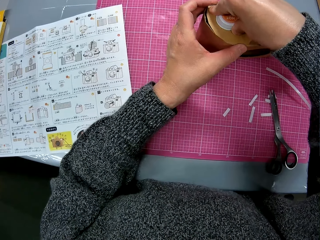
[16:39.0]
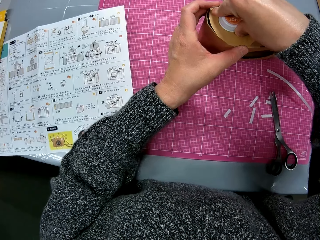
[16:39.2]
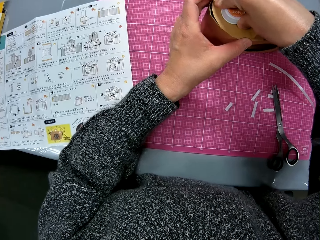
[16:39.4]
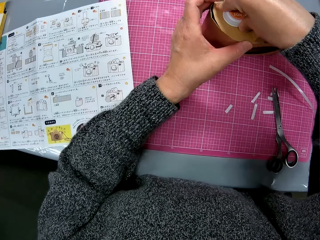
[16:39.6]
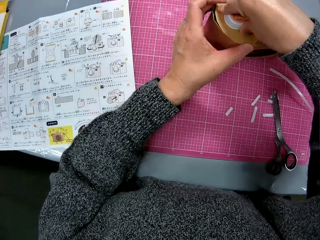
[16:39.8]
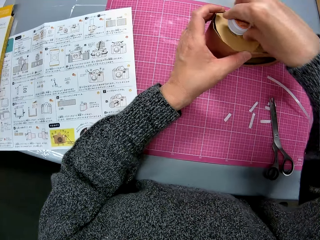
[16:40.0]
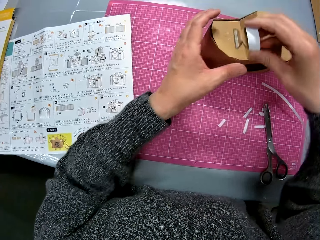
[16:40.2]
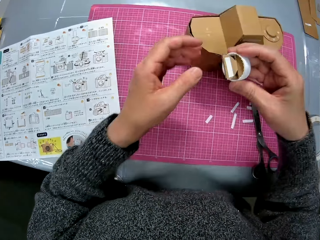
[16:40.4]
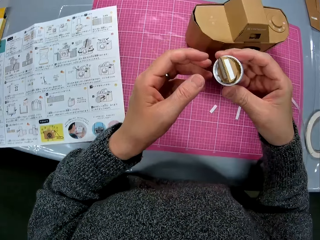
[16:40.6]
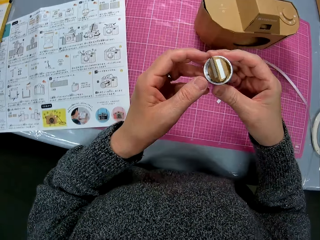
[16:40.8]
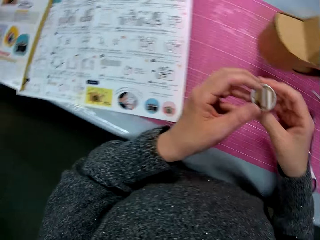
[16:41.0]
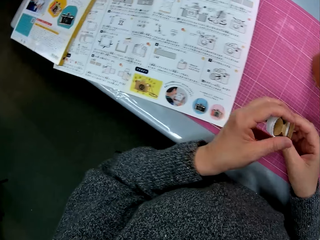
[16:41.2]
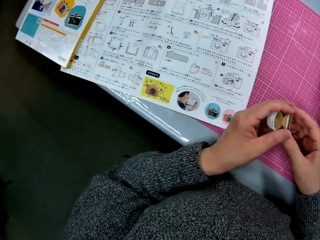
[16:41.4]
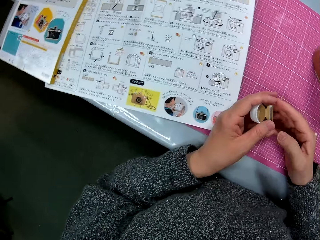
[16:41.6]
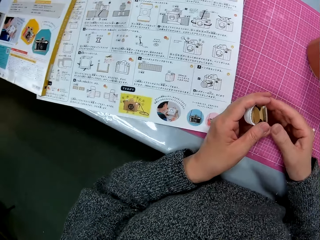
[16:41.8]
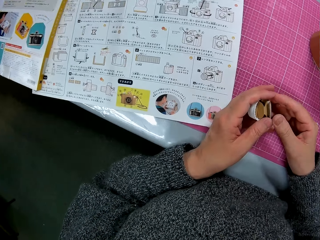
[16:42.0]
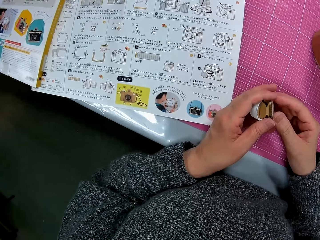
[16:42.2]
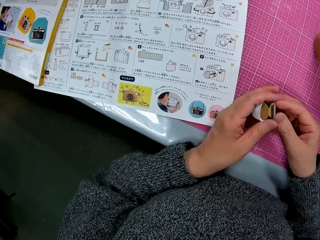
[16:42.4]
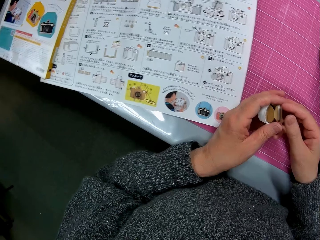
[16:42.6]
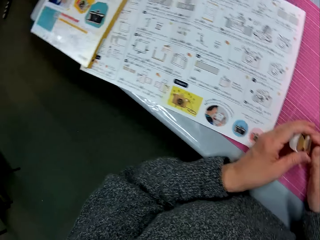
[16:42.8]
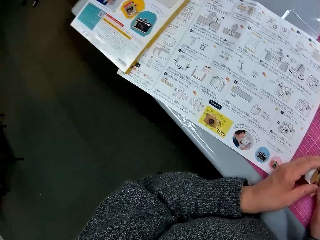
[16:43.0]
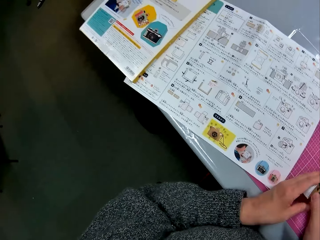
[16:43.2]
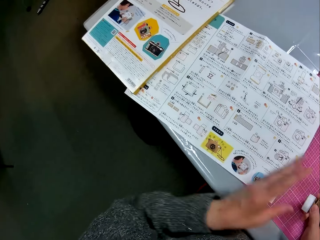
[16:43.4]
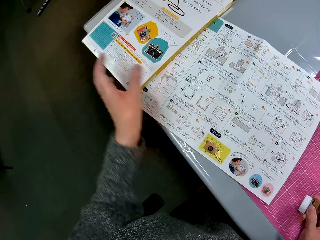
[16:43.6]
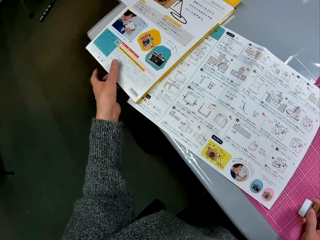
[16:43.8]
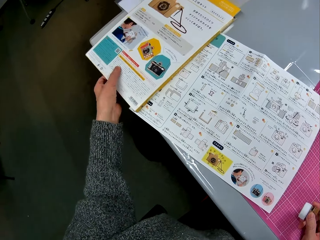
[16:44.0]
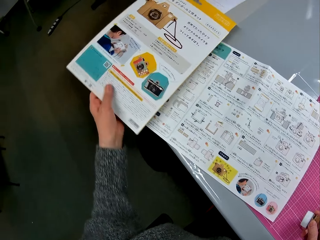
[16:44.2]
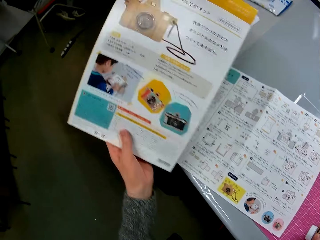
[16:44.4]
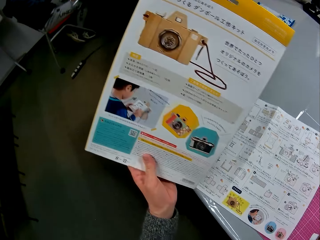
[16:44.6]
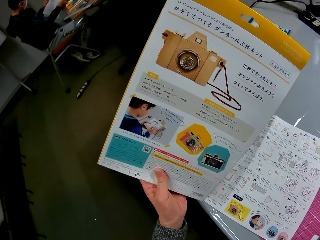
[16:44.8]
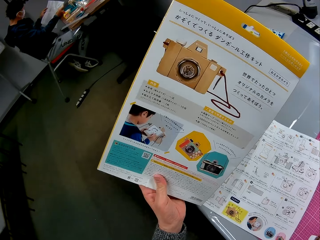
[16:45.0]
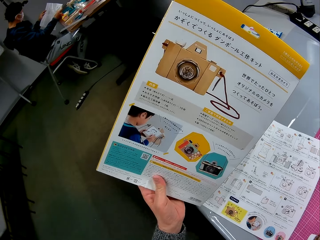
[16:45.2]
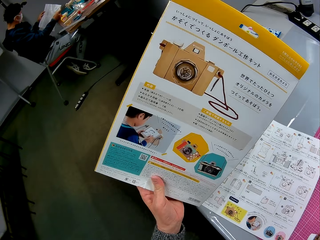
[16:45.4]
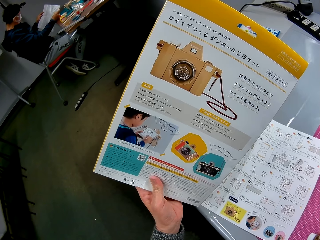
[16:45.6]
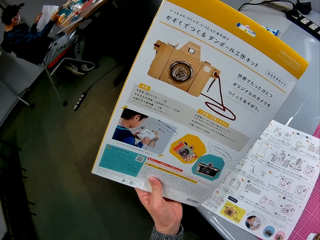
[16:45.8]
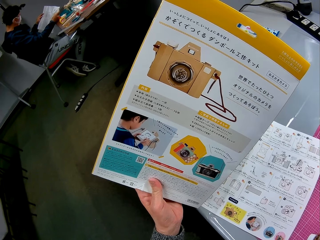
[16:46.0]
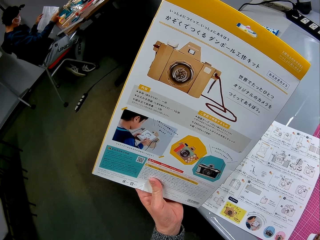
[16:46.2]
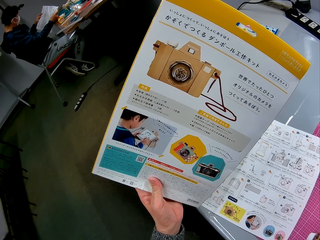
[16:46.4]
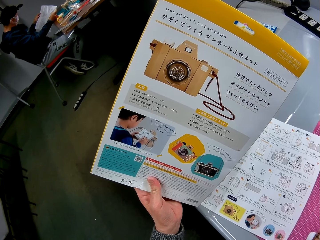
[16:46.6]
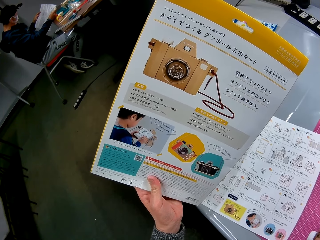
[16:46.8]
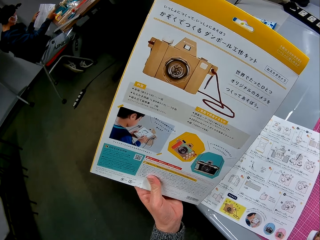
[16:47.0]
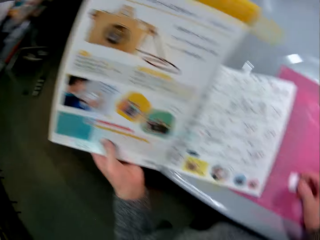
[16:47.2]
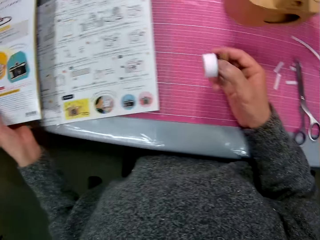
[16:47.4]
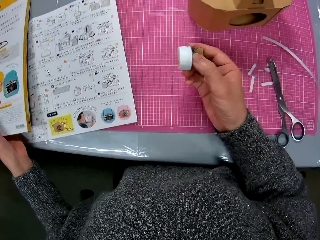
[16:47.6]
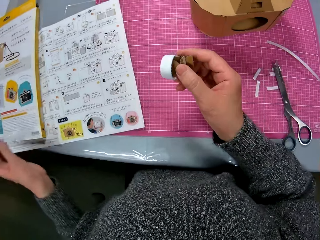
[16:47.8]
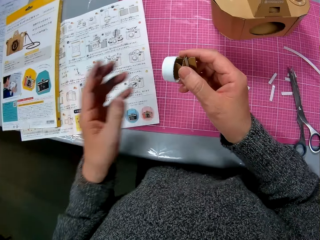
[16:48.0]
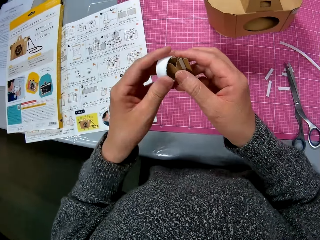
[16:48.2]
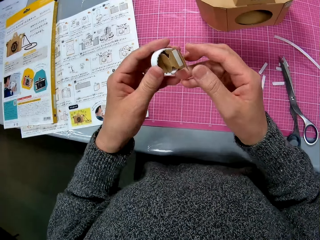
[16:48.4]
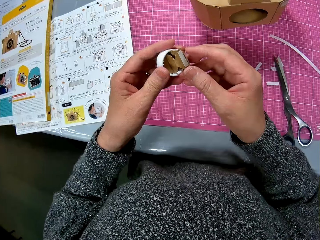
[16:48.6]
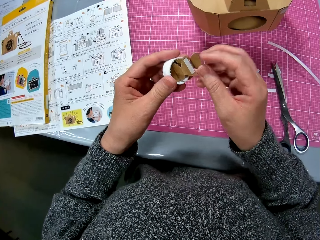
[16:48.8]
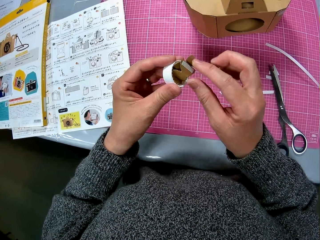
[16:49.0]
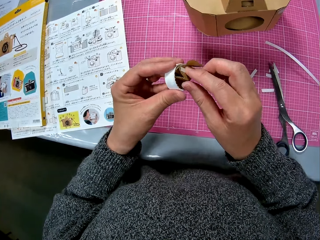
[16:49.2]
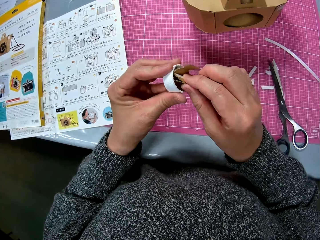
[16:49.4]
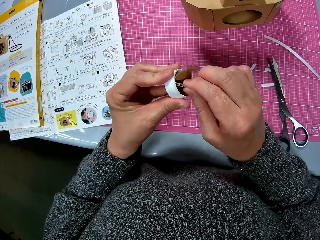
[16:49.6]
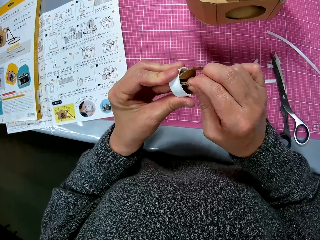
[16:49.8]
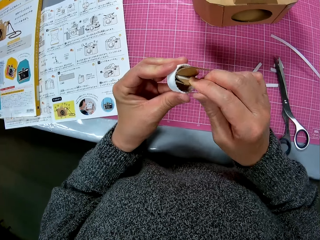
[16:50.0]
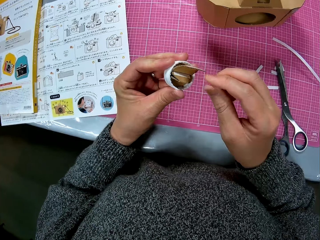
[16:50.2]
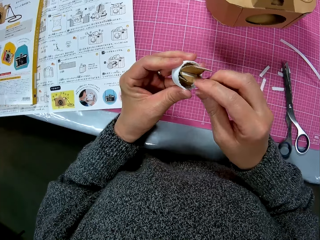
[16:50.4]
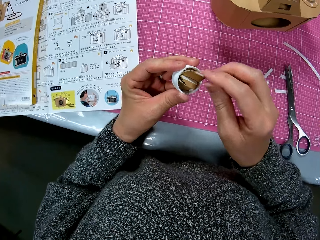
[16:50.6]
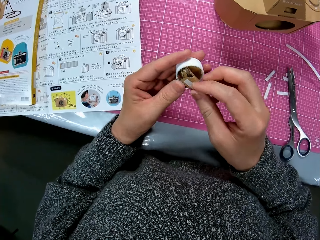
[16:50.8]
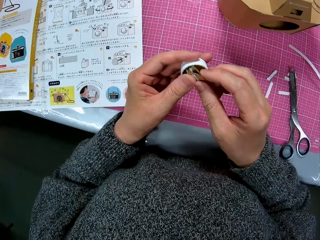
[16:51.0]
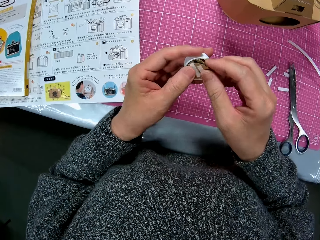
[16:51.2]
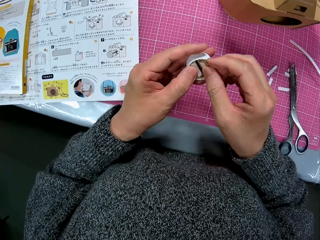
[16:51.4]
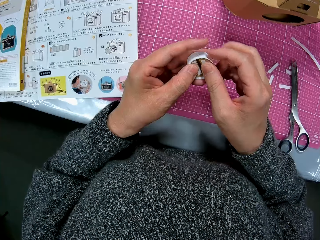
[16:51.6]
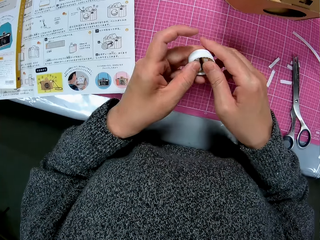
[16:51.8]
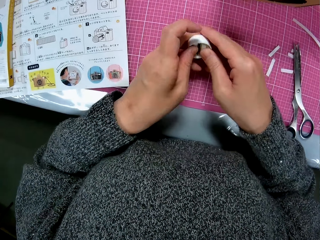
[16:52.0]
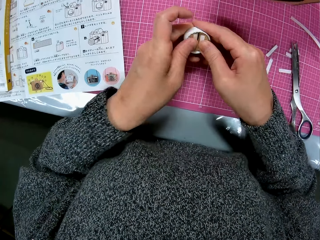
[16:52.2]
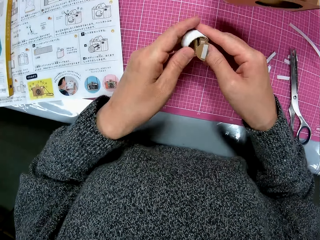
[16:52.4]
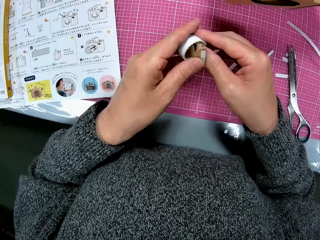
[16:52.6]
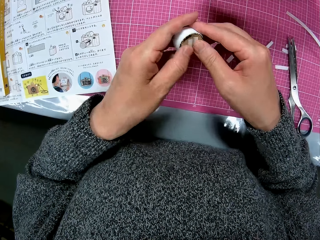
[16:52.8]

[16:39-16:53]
The camera wearer removes the bottle cover and piece of cardboard from the cardboard camera model. They hold the craft material and glance at the instruction manual. They pick up the instruction manual on the table. They place the instruction manual on the table. They hold the craft material. They fold the piece of cardboard in the bottle cover.

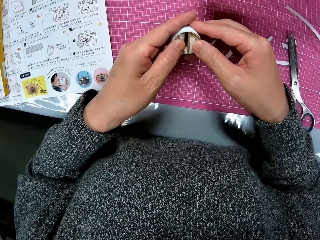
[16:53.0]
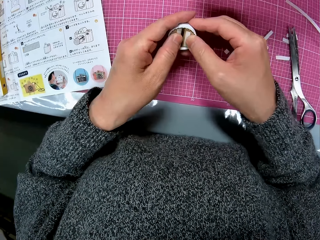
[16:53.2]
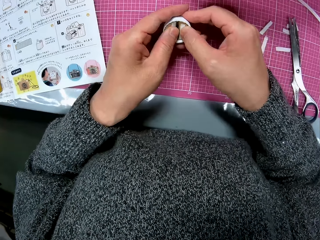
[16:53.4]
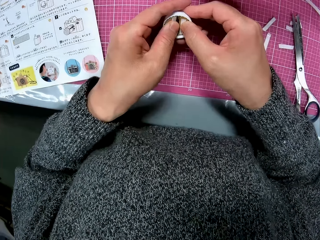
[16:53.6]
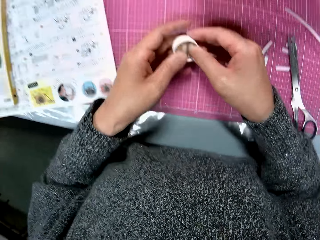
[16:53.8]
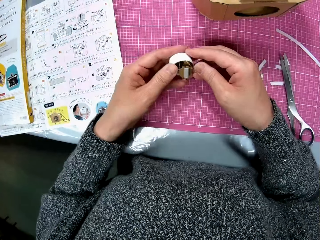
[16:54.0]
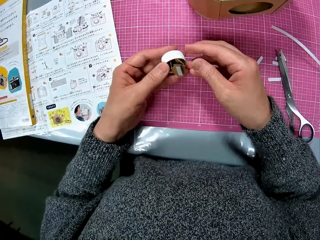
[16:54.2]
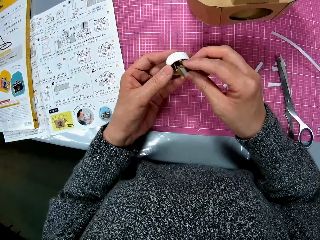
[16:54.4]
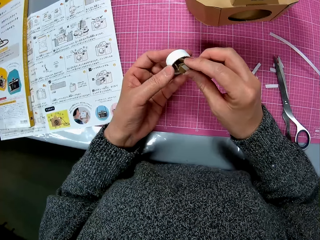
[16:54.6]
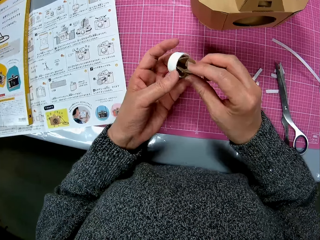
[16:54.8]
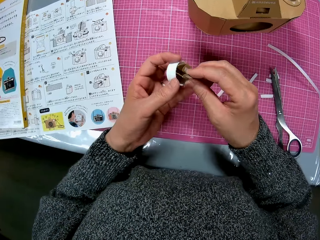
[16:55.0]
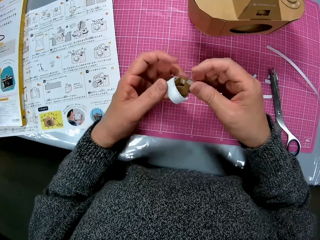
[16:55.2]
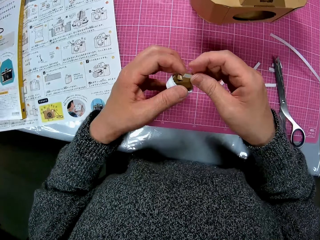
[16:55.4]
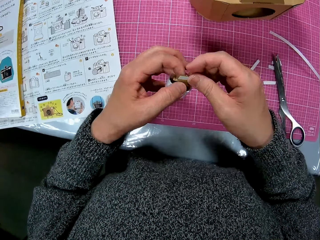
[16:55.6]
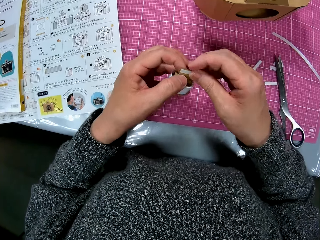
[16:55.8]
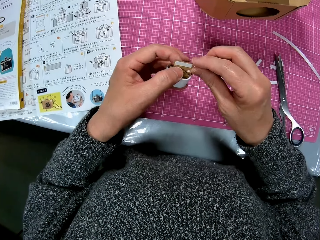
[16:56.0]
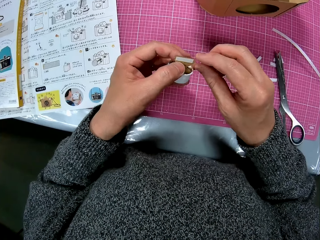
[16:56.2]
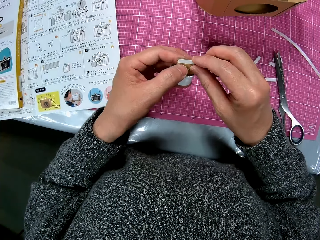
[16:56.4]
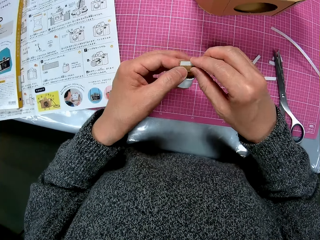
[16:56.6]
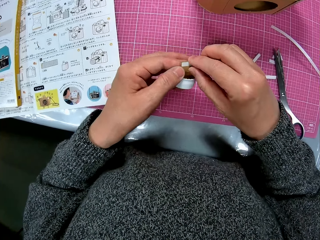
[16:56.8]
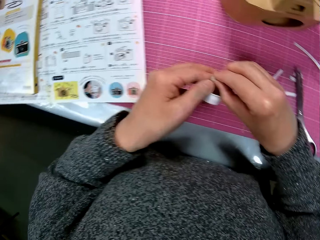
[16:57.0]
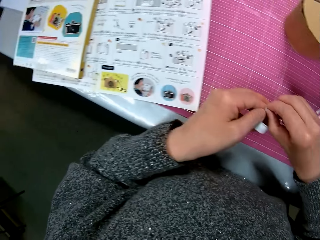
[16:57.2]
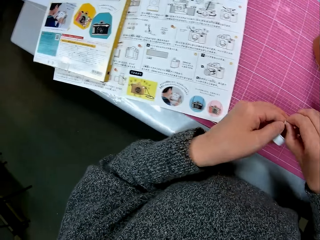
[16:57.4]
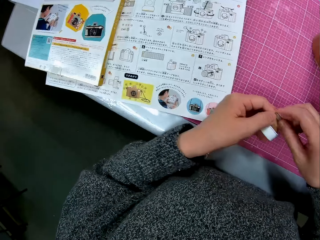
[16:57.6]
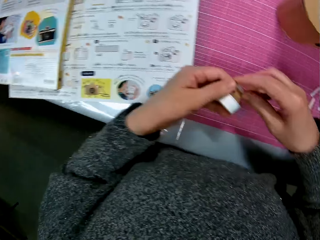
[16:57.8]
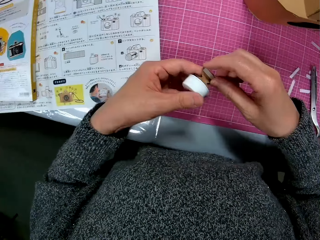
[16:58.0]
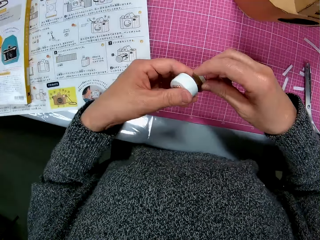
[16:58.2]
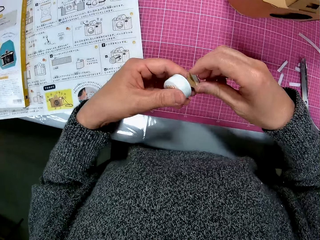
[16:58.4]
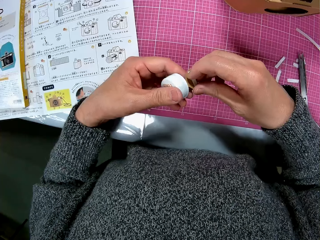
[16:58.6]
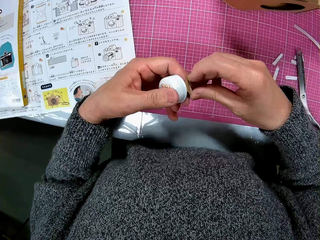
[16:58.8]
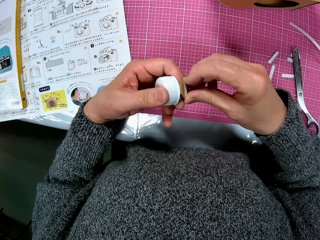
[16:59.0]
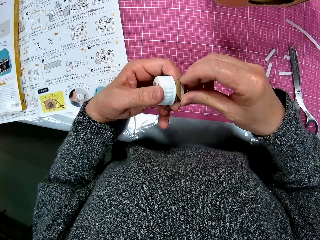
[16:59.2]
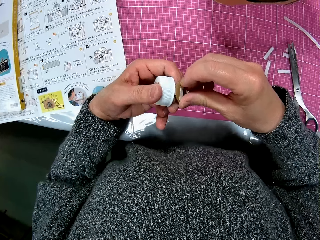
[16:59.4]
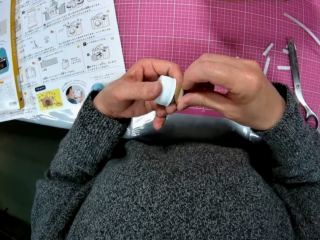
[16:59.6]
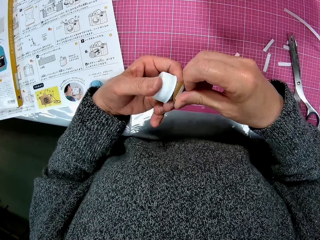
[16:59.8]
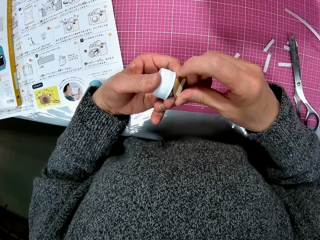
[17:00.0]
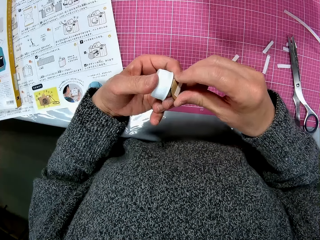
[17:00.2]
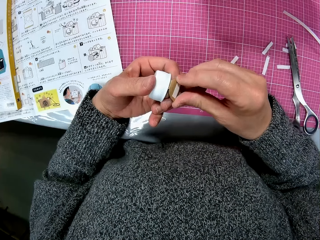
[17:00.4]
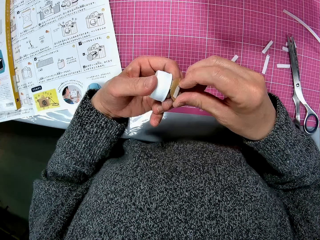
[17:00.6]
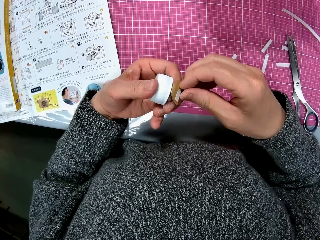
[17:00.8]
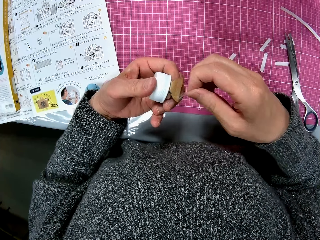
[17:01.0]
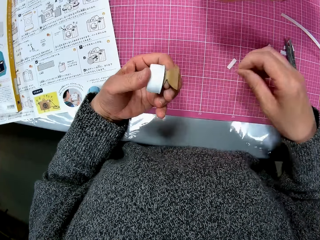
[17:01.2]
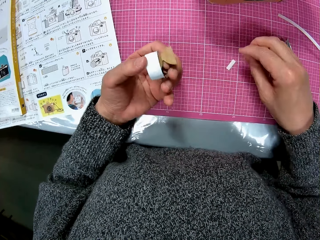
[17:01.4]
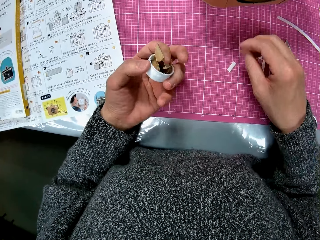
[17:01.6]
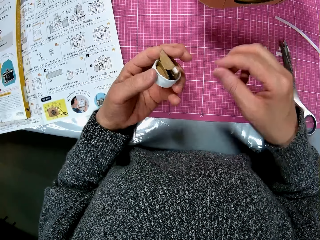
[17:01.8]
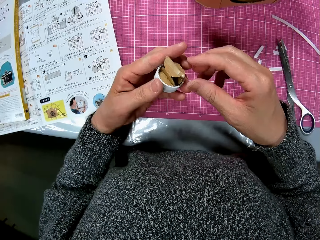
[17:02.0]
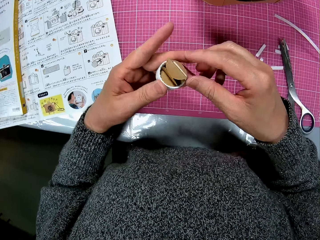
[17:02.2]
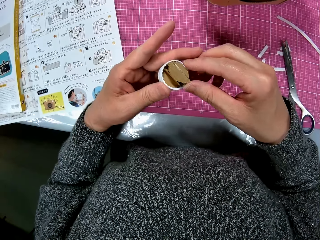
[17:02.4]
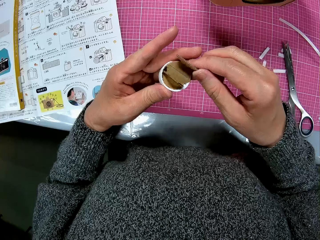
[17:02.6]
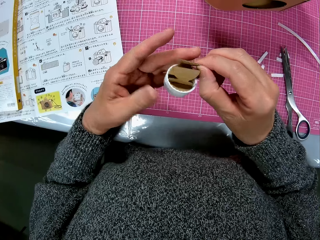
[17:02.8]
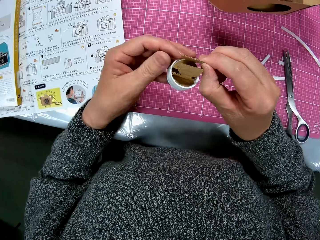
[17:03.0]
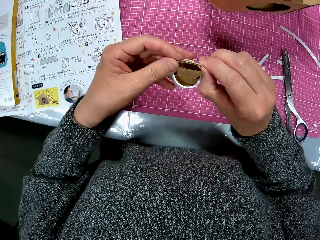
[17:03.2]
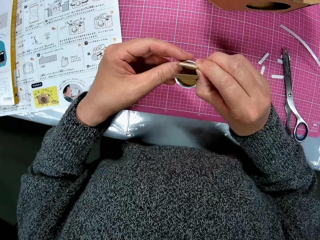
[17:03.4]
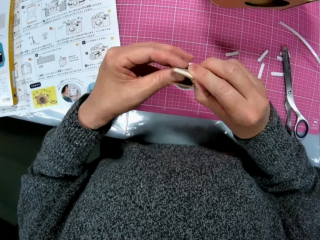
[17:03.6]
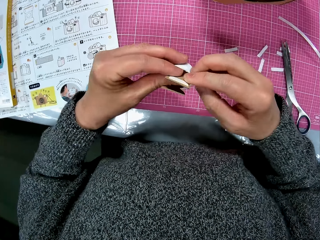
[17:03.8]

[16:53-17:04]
The camera wearer peels off the white tape on a tip of the piece of cardboard. They place the white tape on the cutting sheet.
